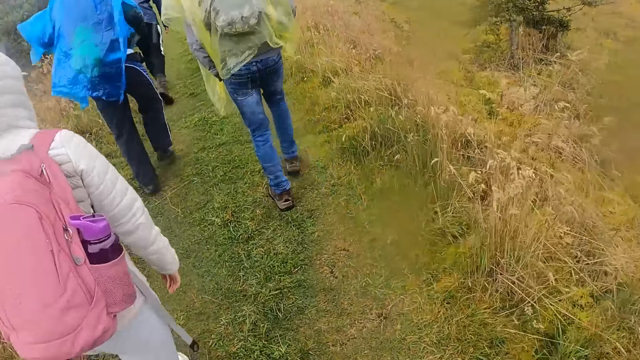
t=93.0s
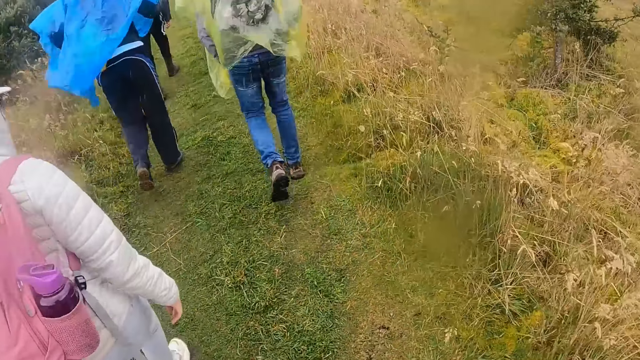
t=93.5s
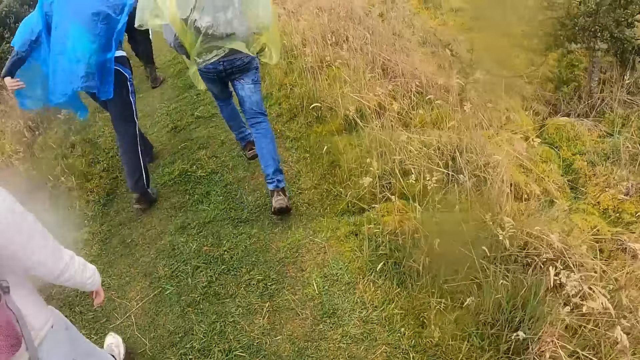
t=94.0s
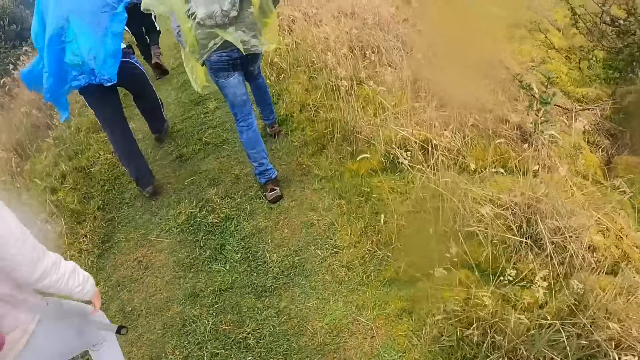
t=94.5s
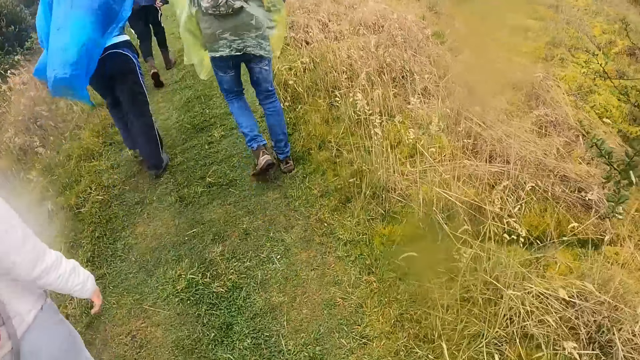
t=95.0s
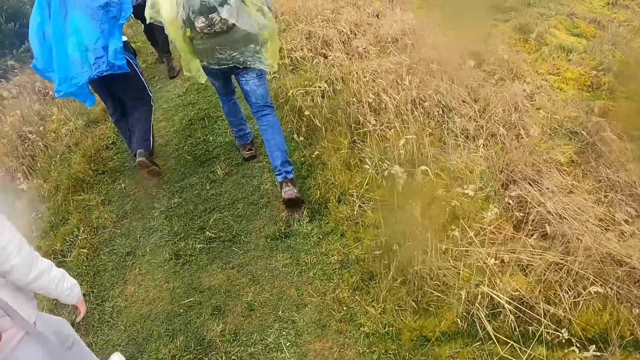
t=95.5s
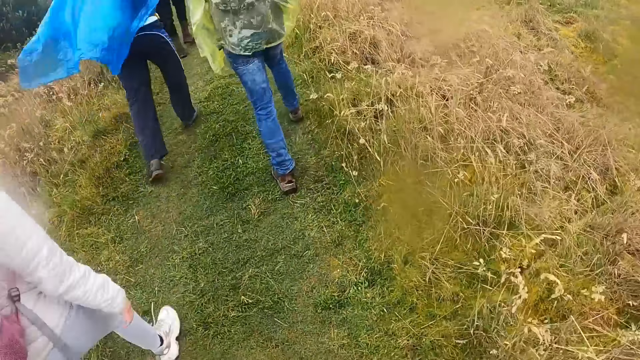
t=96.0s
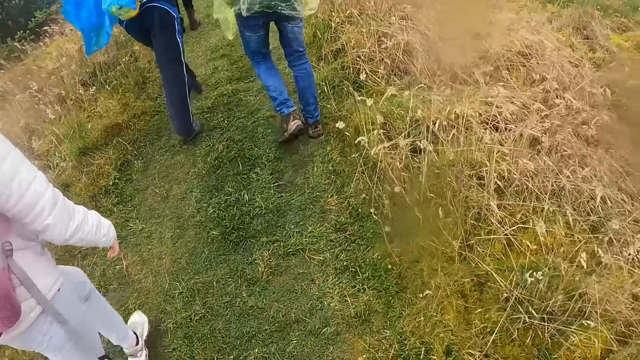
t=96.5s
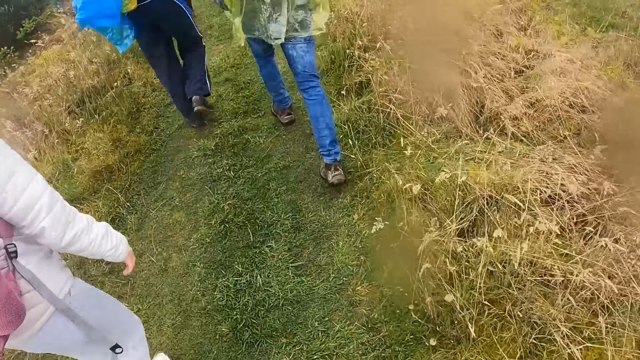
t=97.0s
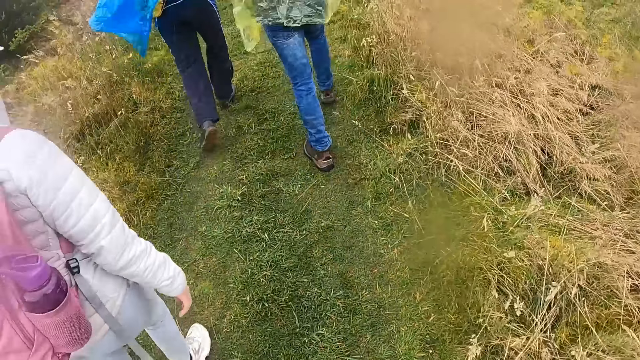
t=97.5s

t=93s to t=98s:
The camera wearer walks along the garden.

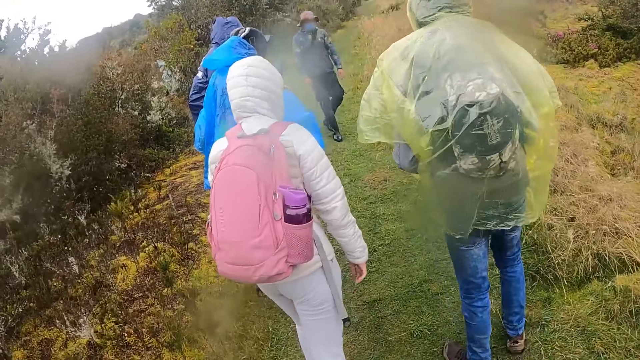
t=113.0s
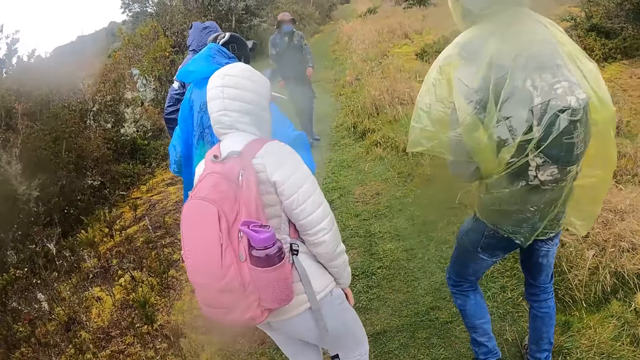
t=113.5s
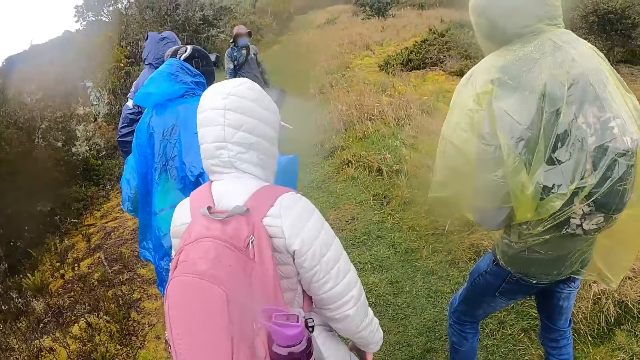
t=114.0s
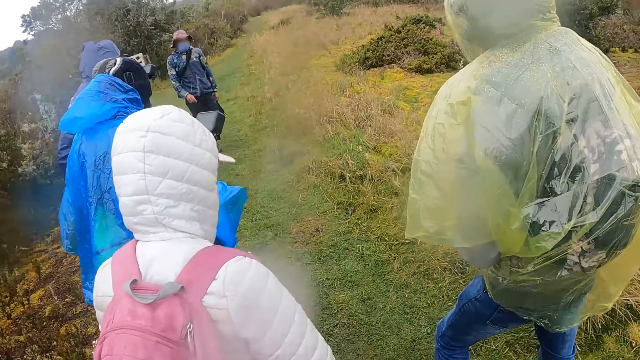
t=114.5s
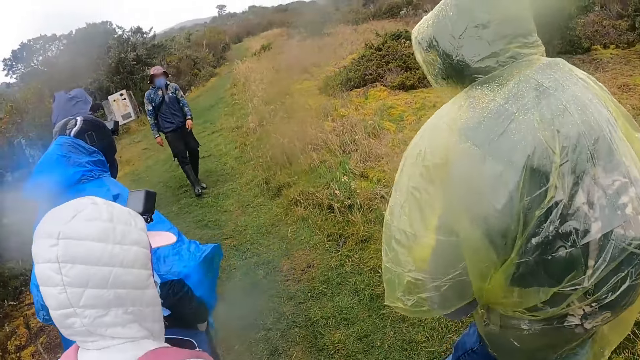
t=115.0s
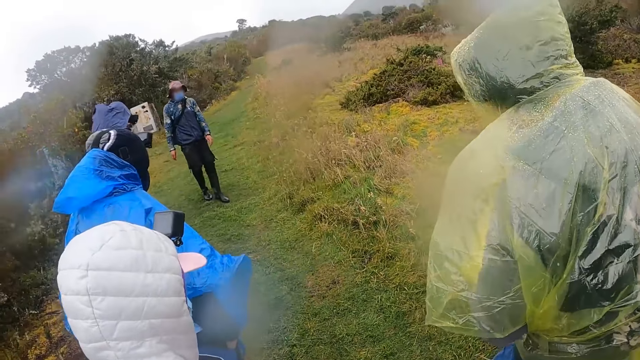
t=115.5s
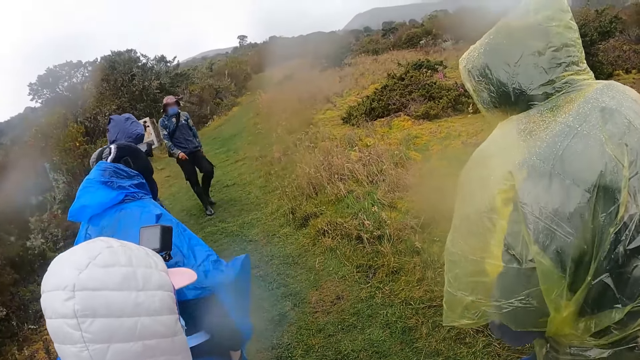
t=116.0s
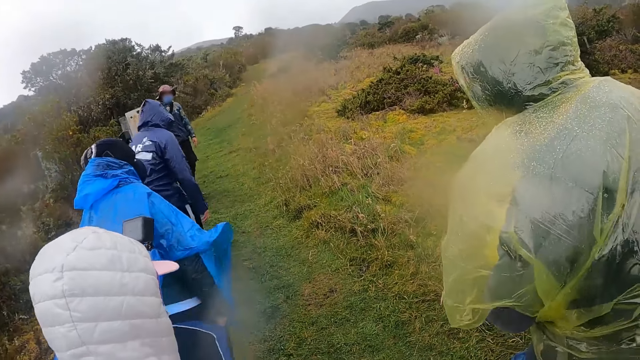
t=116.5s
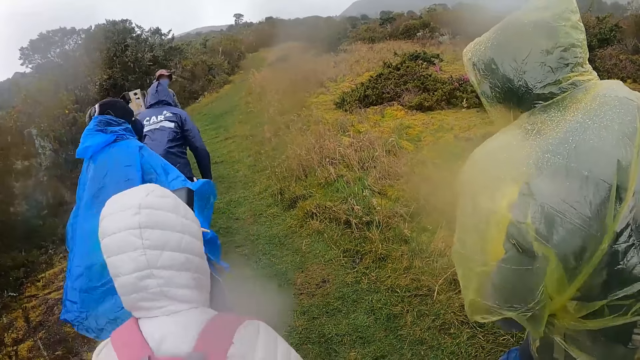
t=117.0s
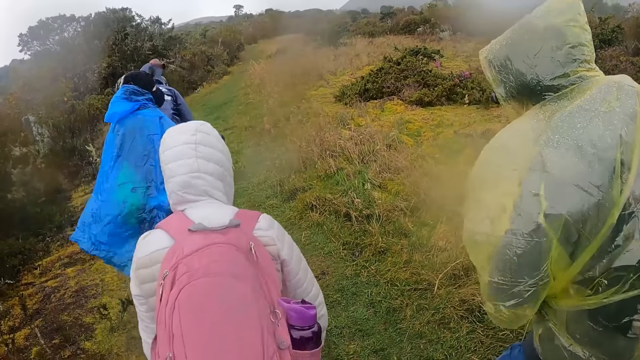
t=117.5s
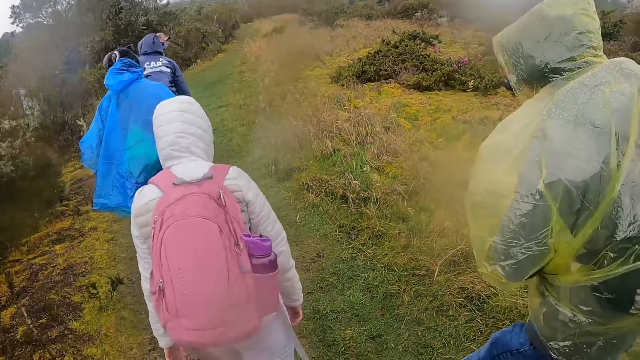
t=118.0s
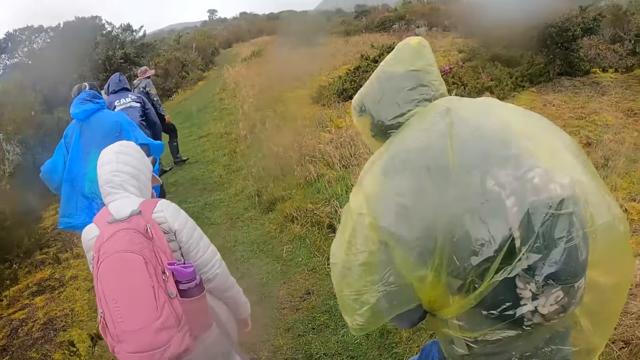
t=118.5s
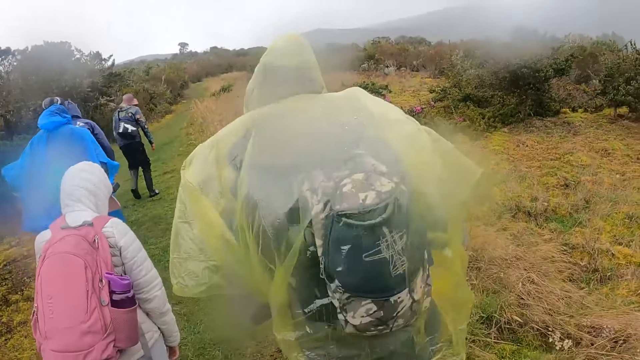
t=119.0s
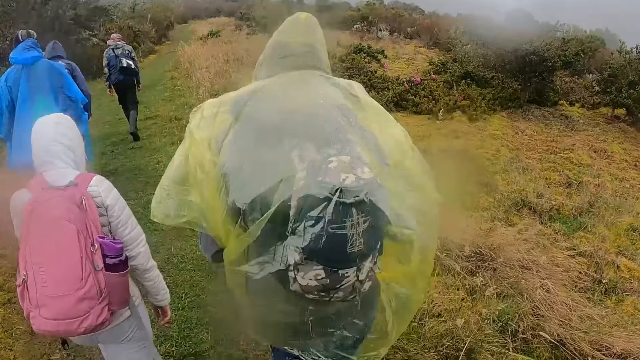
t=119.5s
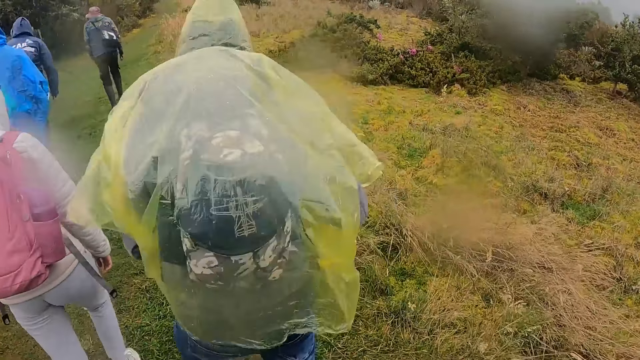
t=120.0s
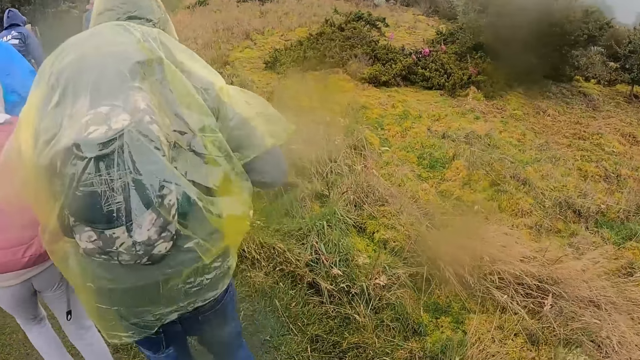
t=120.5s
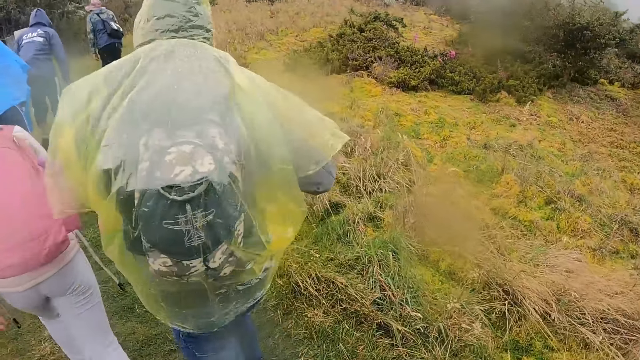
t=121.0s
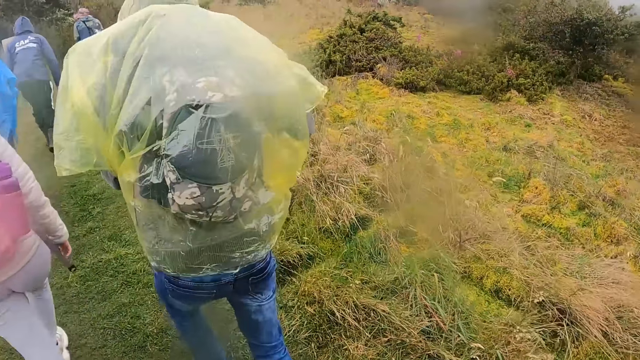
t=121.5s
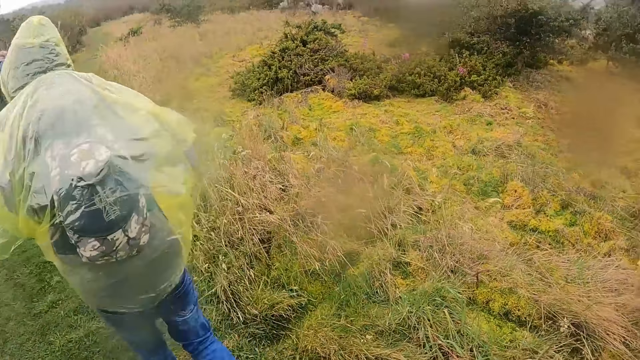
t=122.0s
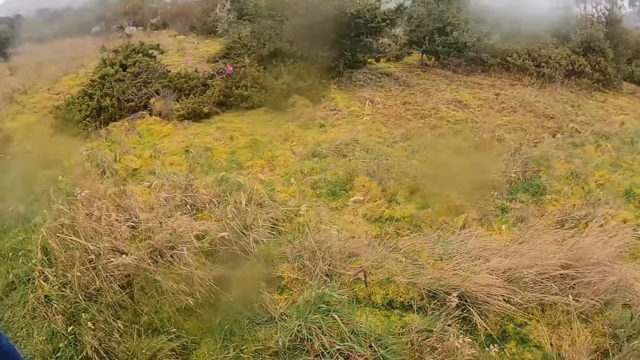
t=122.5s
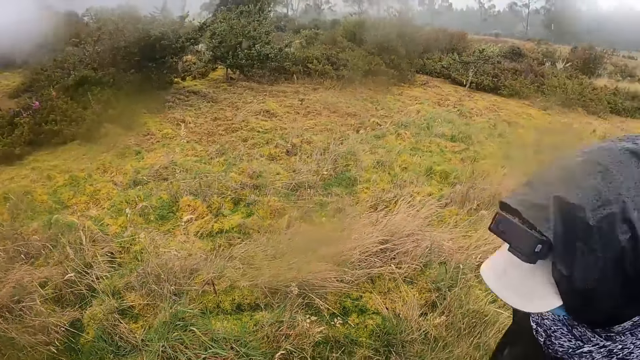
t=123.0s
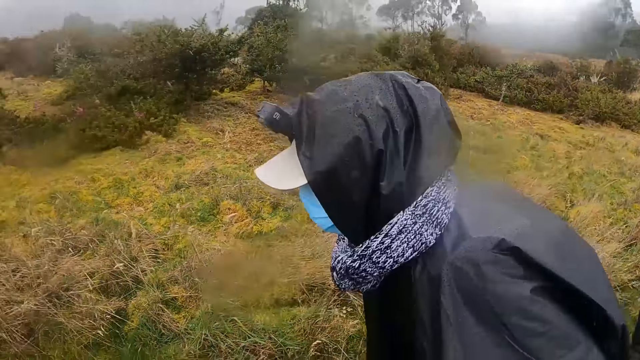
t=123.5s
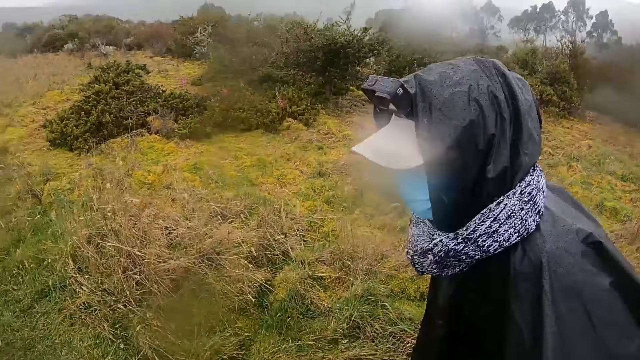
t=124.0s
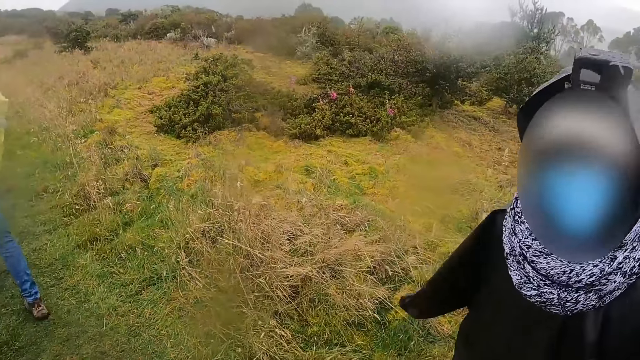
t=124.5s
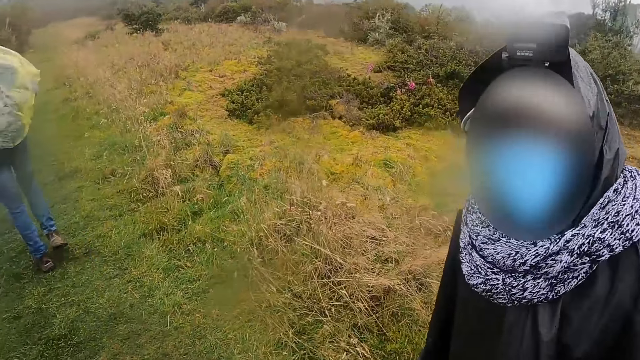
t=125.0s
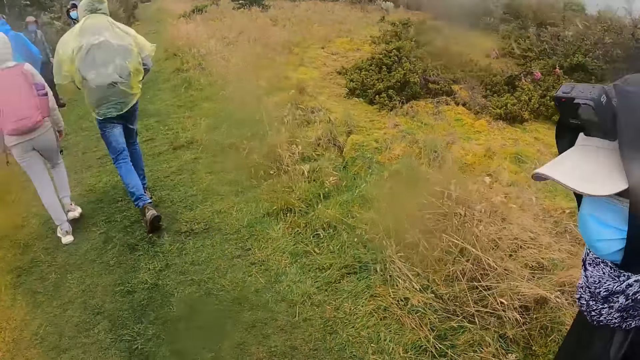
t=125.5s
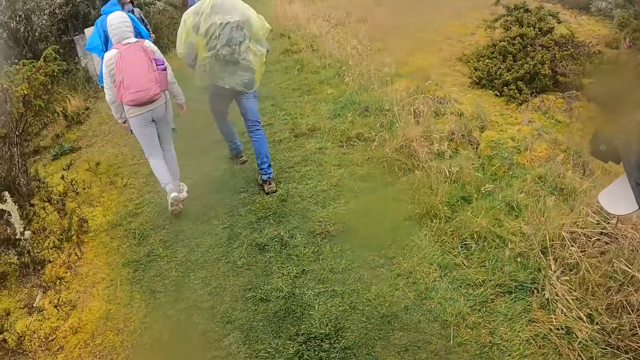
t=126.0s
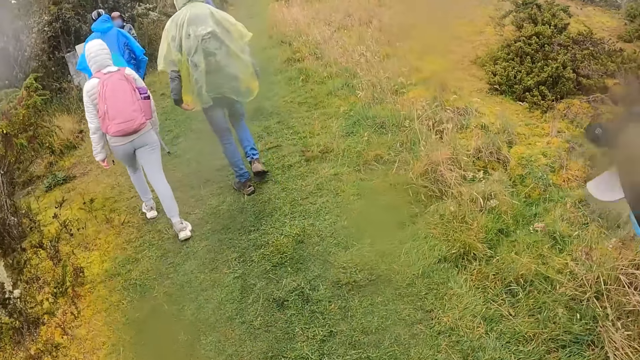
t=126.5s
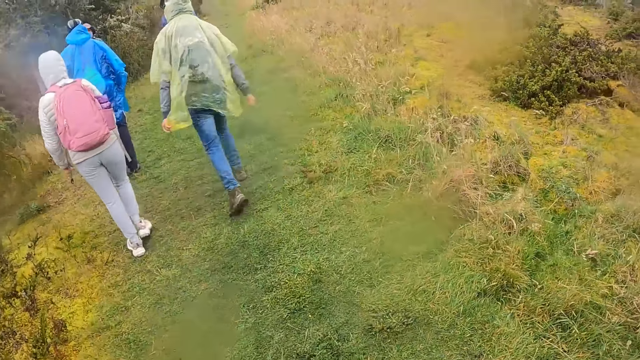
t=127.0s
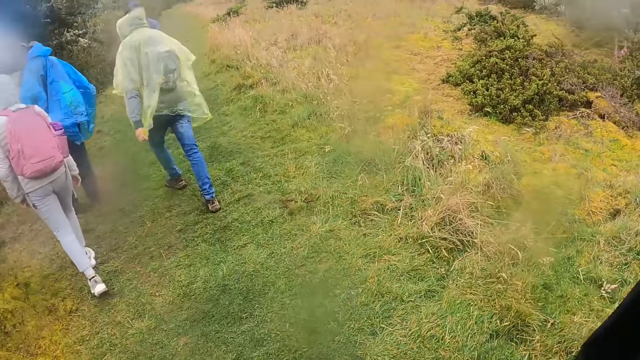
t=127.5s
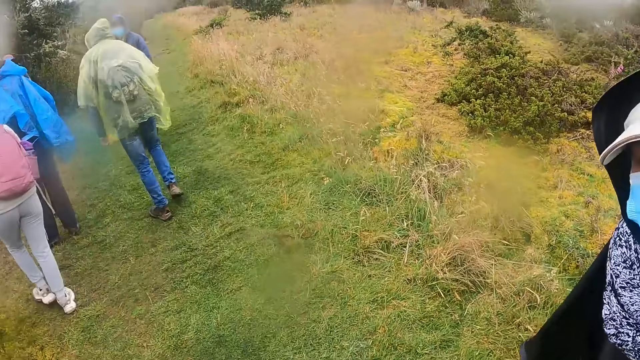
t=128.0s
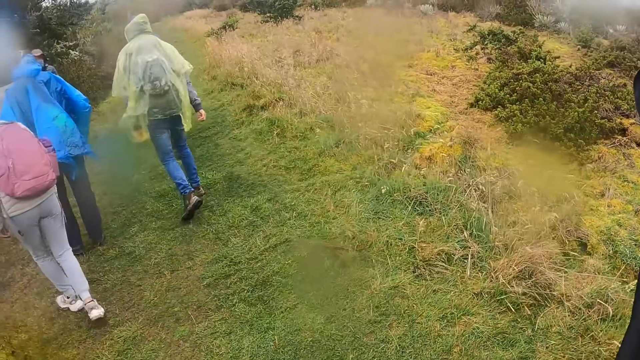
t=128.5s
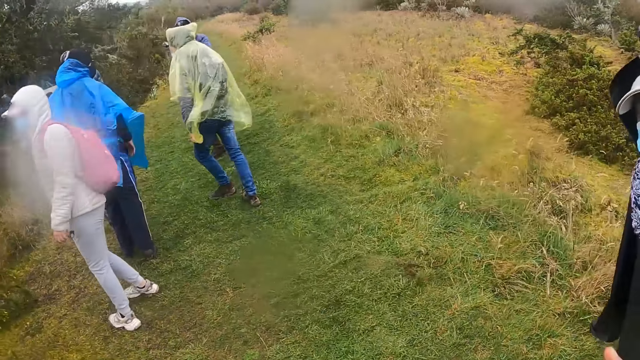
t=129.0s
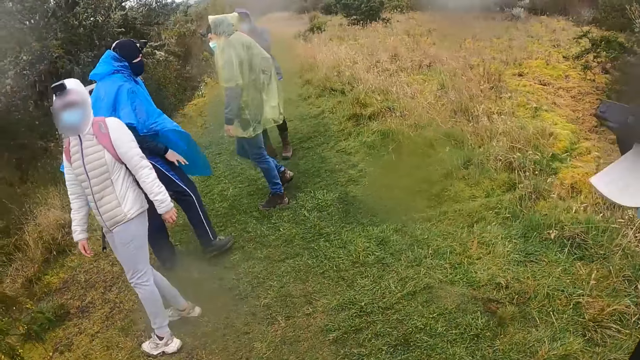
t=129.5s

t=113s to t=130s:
A tour guide instructs the camera wearer and the group of people. The camera wearer interacts with a man. They look at a lady. They walk along the garden.
